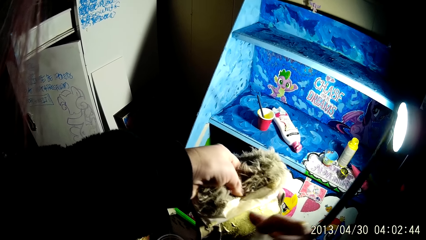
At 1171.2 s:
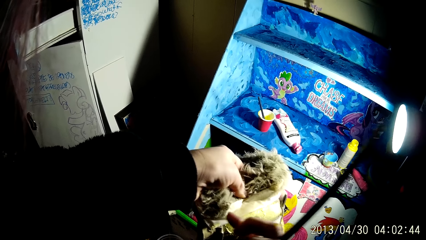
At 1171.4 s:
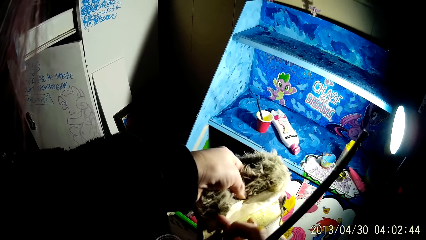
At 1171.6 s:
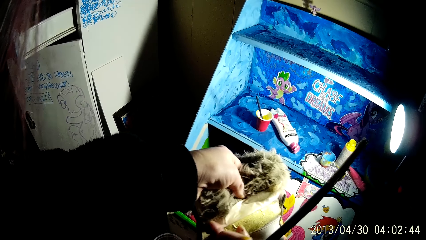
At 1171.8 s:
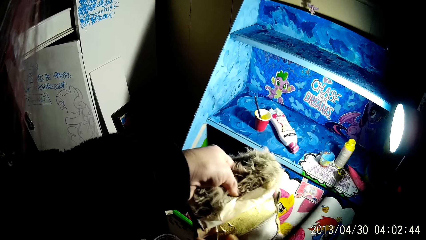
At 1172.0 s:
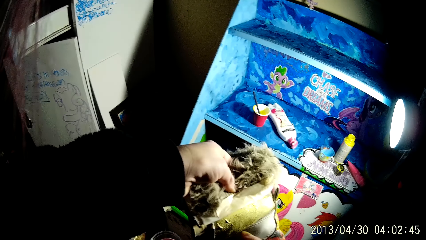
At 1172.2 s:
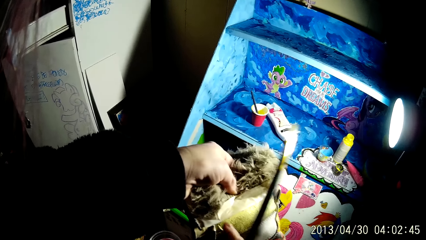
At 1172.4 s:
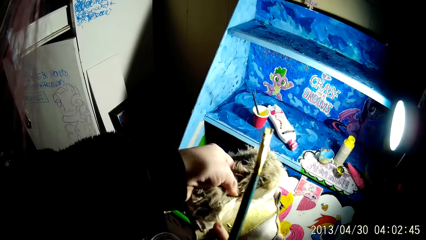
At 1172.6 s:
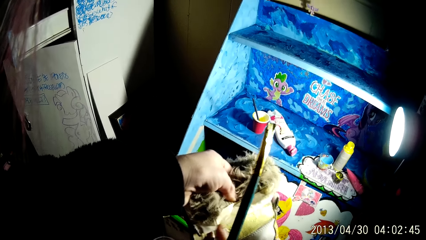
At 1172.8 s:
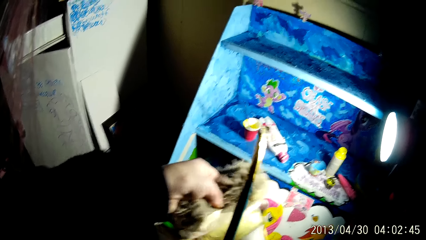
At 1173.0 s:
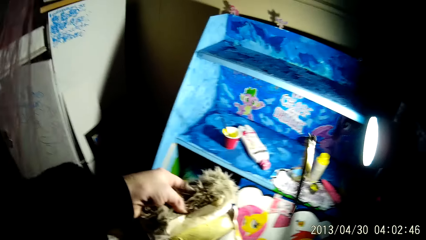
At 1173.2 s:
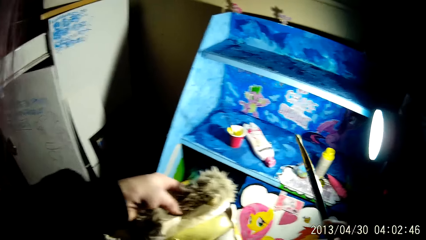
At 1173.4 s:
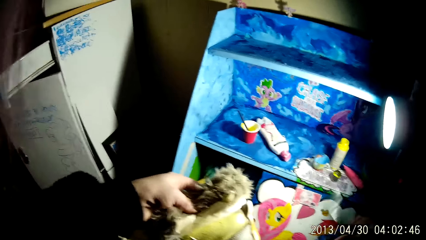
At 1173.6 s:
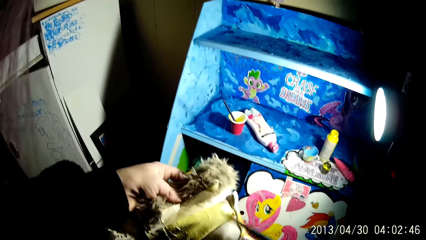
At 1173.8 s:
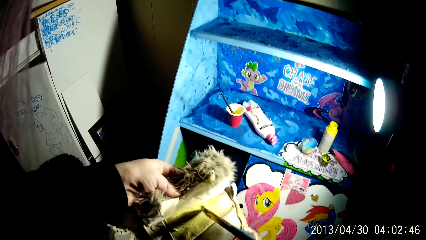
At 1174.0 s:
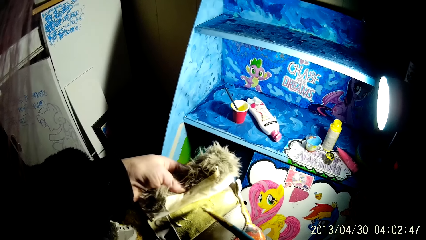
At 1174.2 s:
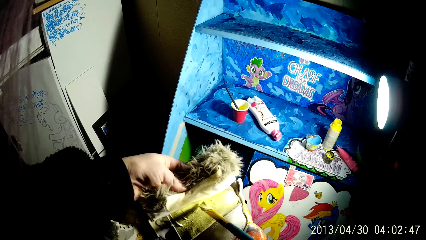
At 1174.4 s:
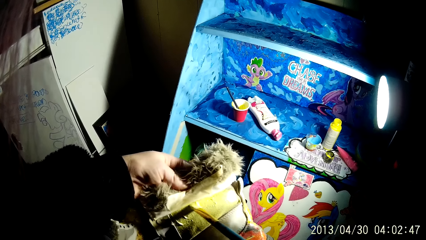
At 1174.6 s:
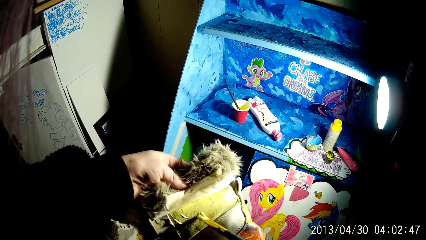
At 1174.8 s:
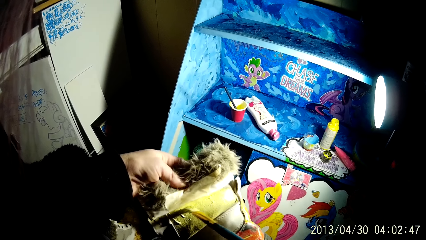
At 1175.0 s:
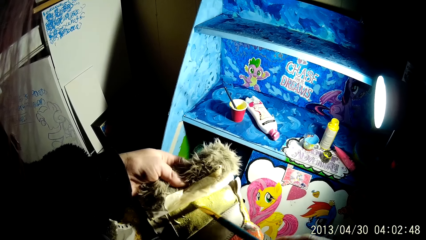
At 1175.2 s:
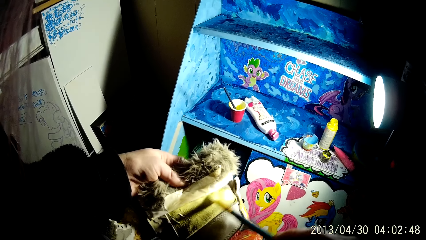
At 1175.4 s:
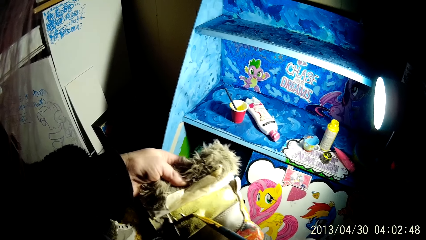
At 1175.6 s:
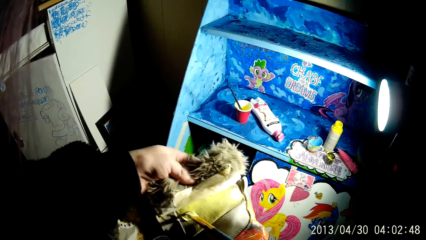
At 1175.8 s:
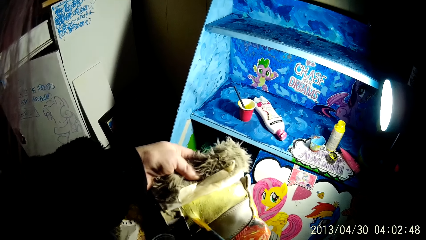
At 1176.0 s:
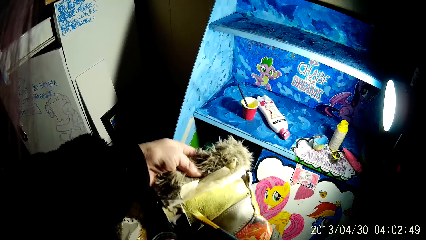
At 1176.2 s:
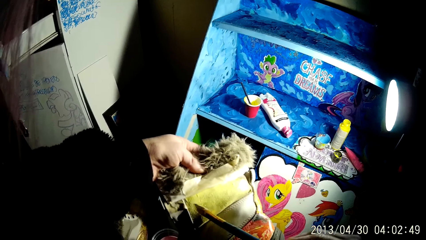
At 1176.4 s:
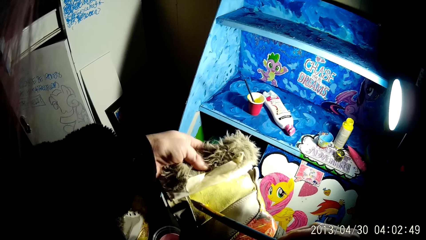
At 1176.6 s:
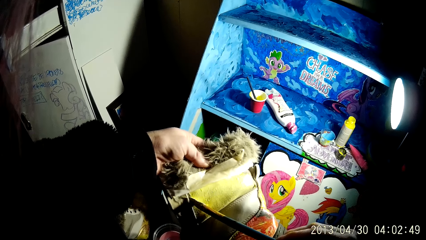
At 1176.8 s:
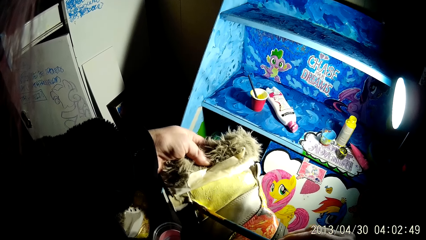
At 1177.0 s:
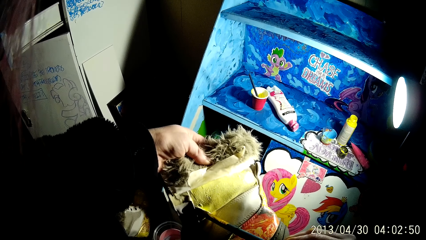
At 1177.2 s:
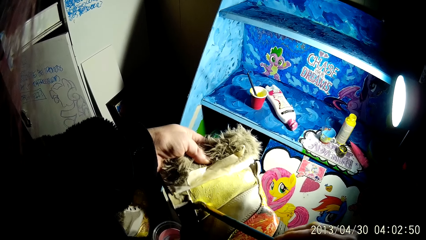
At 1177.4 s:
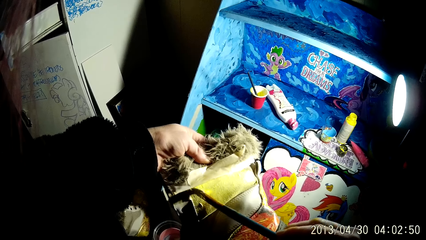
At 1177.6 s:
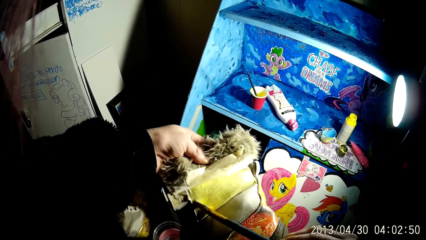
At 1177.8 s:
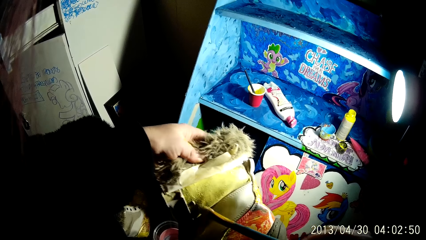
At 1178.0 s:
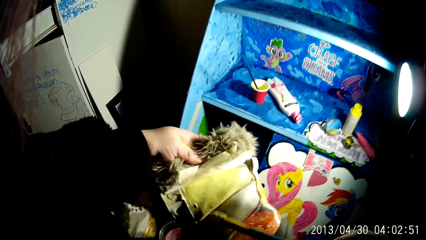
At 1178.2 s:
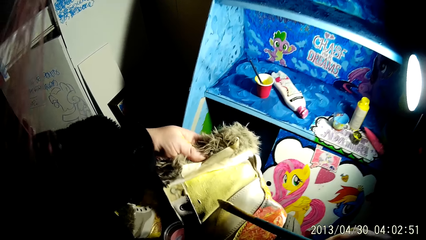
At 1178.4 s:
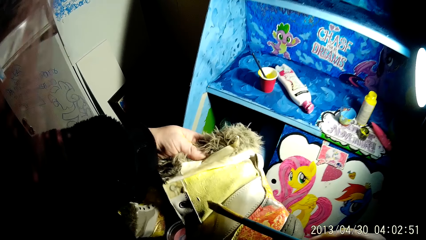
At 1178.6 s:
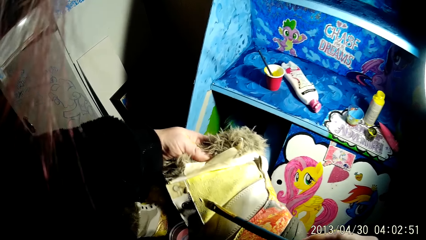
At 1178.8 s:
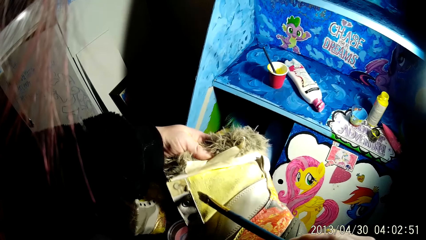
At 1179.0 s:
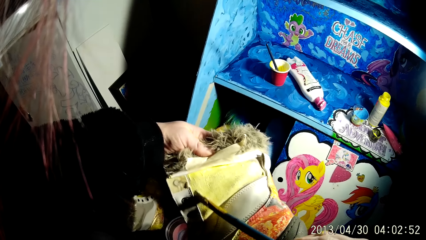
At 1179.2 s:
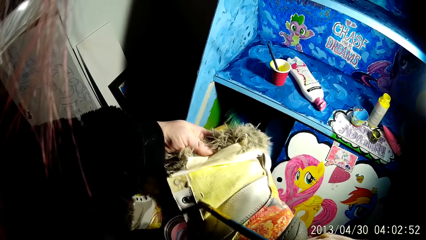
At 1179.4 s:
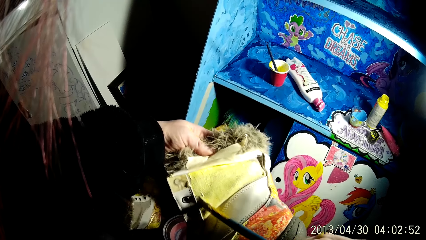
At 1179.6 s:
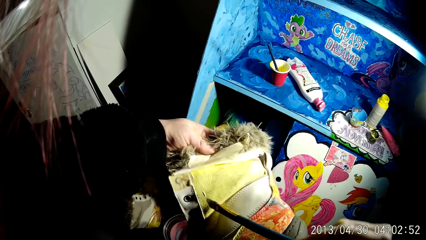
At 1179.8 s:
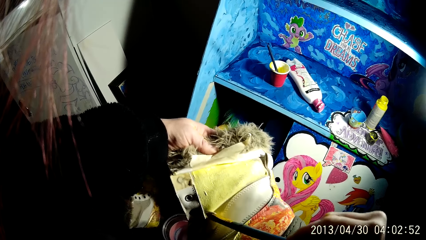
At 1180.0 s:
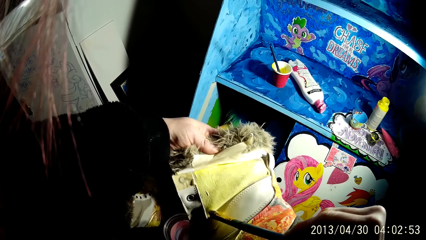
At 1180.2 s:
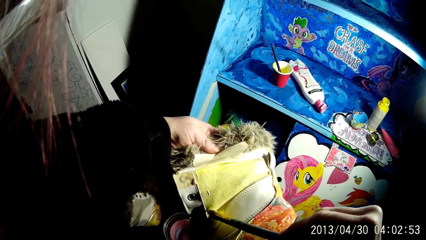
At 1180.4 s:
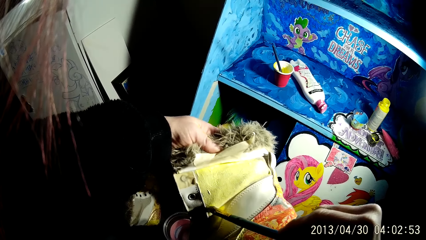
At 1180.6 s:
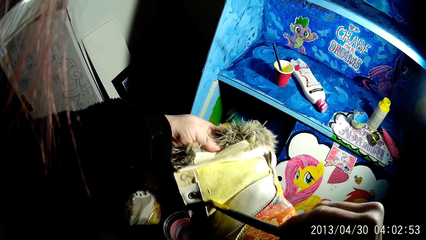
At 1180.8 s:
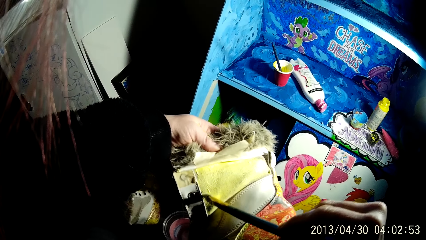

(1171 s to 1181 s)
The camera wearer cleans off some paint on the boot with his right hand. He applies paint on the boot with the brush with his right hand.

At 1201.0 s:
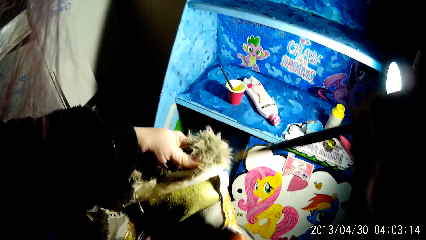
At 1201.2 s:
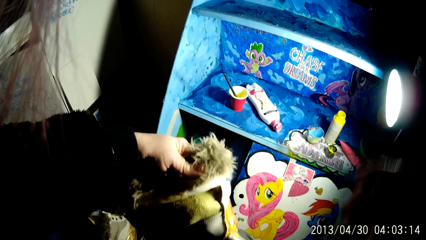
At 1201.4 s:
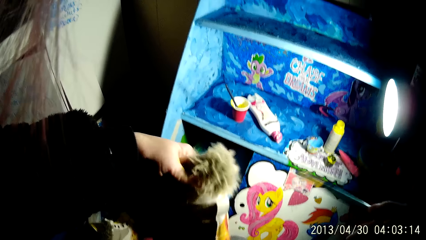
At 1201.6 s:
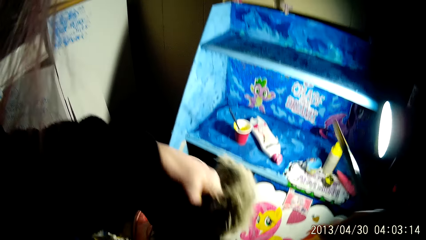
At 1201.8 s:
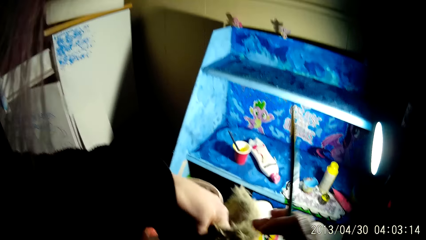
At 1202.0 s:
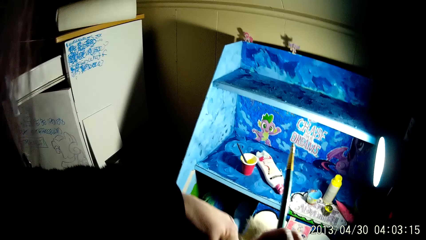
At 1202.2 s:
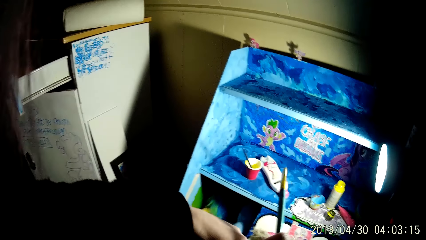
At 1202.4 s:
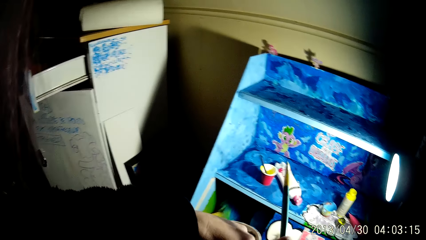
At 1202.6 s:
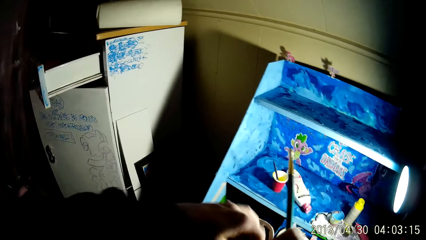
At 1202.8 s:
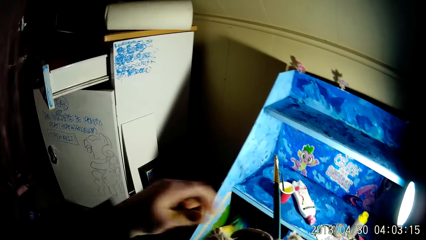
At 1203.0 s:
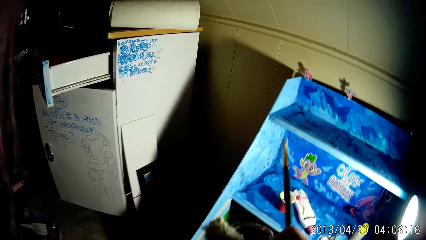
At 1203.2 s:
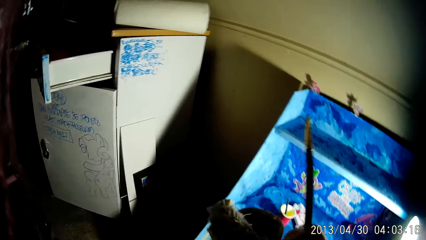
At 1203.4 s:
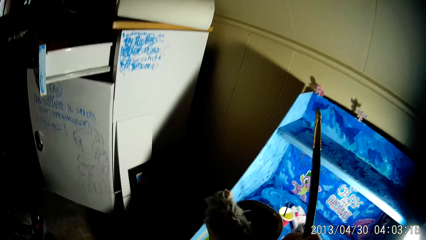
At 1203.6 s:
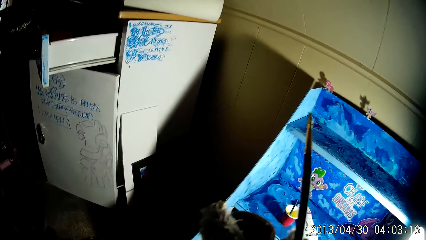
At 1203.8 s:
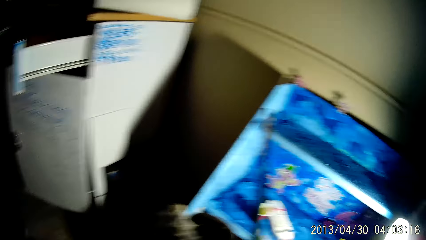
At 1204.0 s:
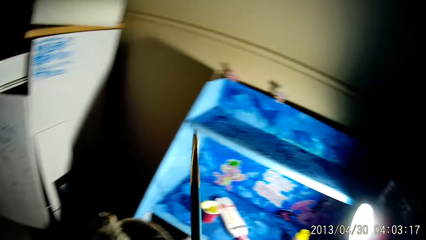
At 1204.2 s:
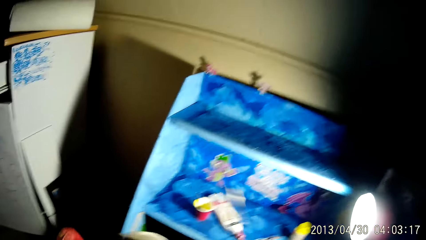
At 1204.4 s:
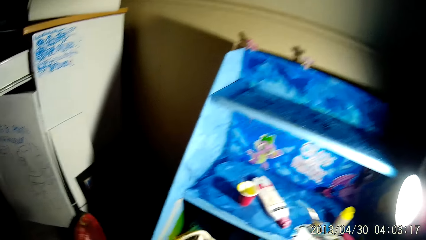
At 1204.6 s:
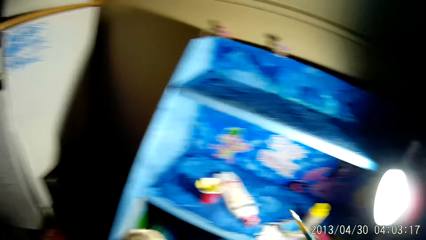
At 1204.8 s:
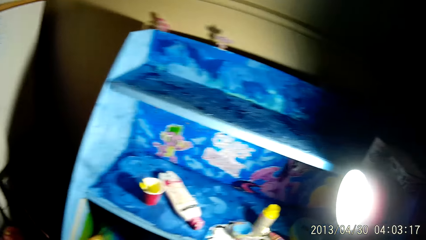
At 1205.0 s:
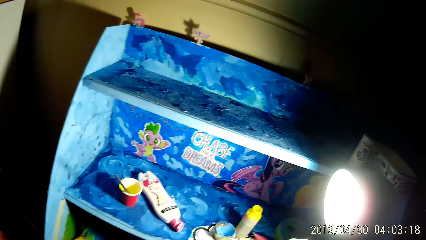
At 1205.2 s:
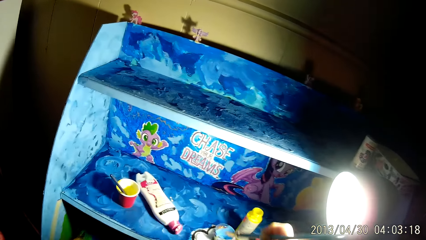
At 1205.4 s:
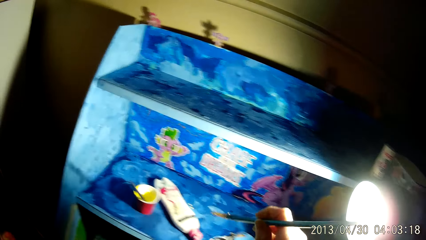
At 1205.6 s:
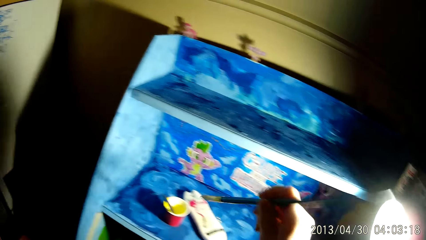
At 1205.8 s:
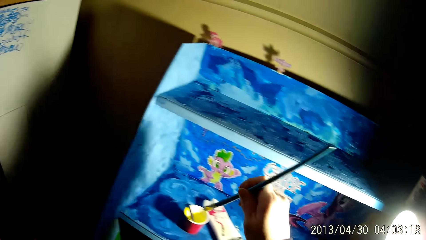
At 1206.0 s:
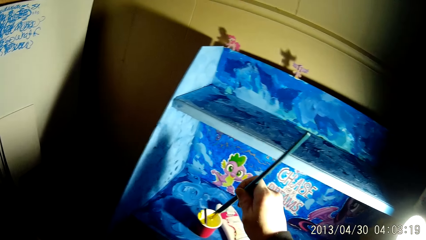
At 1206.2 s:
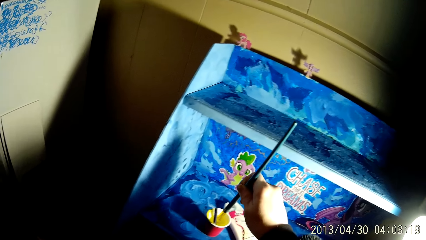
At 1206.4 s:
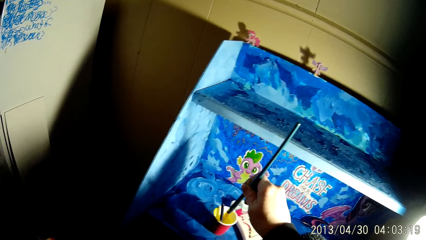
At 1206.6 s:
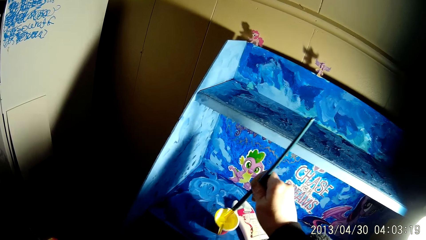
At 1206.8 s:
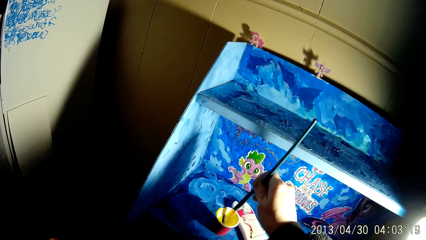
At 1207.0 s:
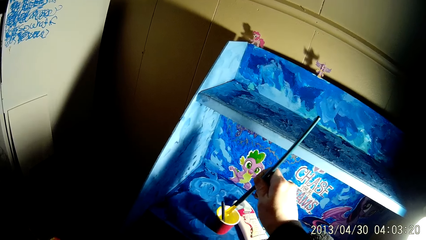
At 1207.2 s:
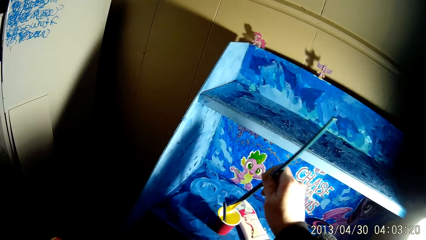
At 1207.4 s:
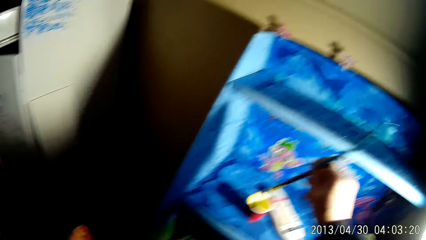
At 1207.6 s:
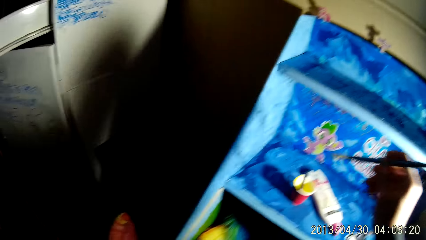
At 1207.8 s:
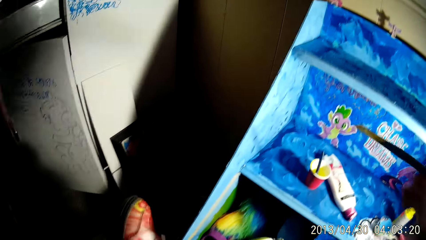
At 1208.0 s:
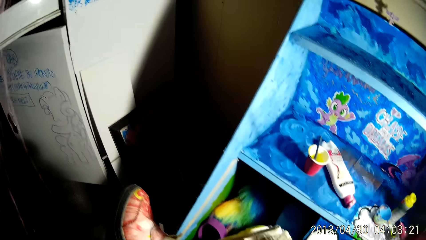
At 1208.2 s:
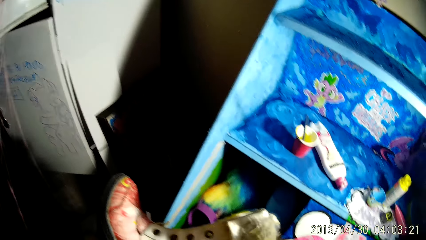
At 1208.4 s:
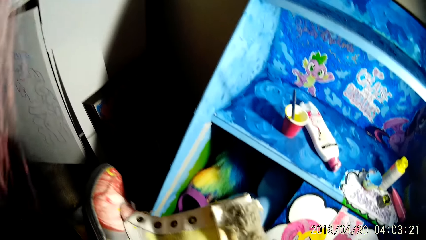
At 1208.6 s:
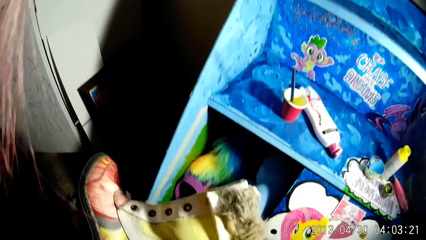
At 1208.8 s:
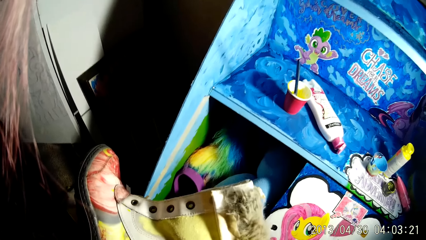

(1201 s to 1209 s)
The camera wearer transfers the boot from his left hand to his right hand. He dips the brush into a cup of paint on the shelf with his right hand.
